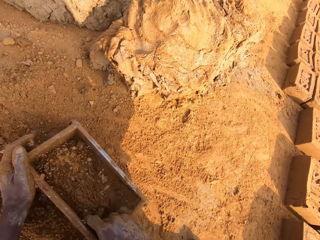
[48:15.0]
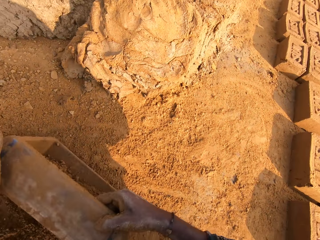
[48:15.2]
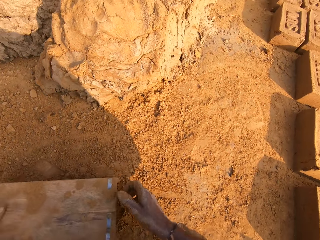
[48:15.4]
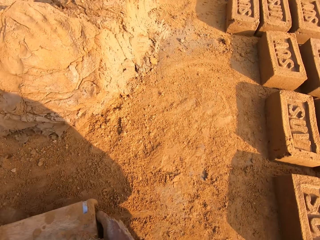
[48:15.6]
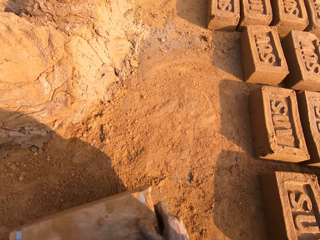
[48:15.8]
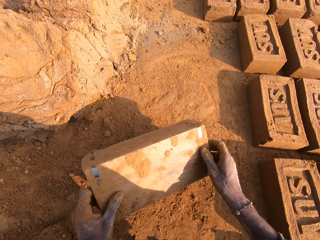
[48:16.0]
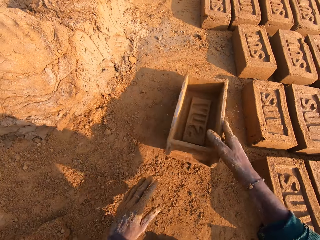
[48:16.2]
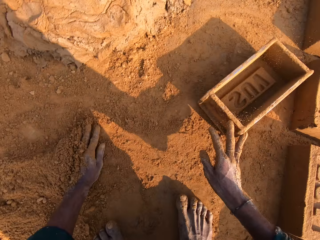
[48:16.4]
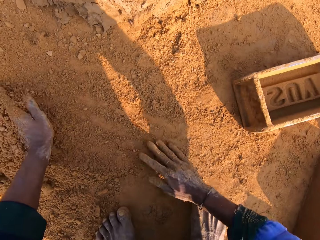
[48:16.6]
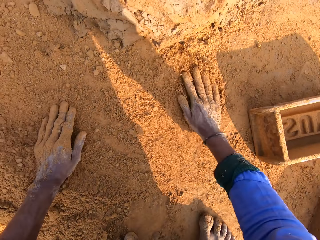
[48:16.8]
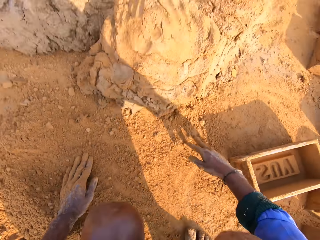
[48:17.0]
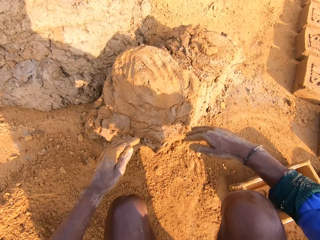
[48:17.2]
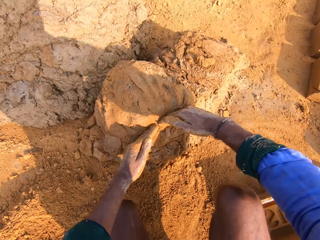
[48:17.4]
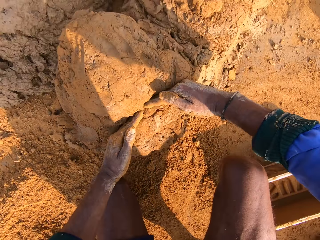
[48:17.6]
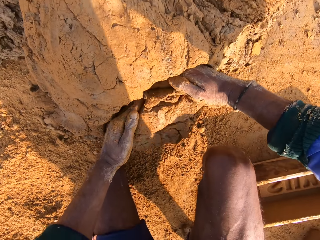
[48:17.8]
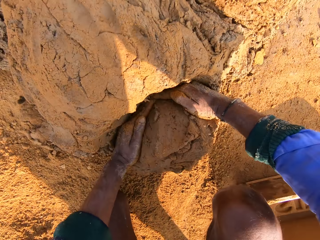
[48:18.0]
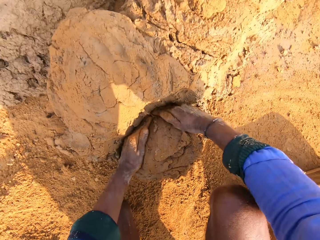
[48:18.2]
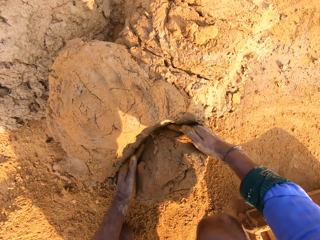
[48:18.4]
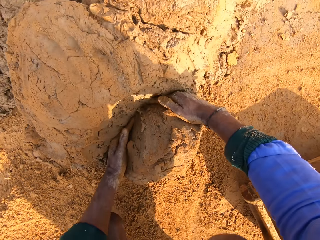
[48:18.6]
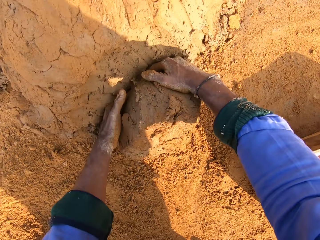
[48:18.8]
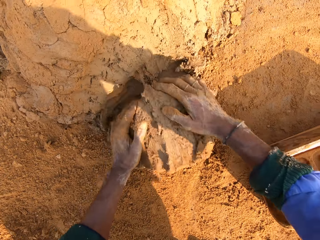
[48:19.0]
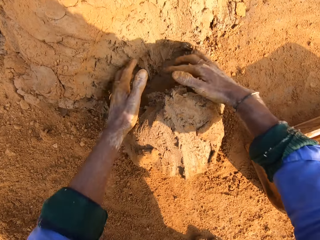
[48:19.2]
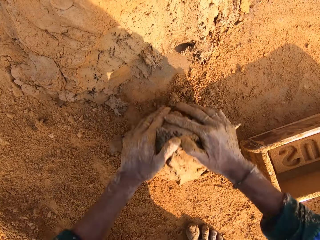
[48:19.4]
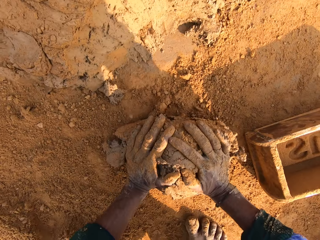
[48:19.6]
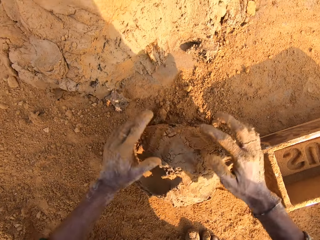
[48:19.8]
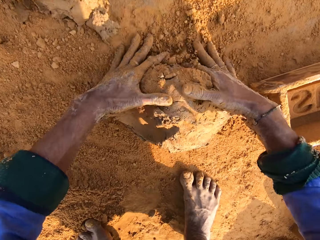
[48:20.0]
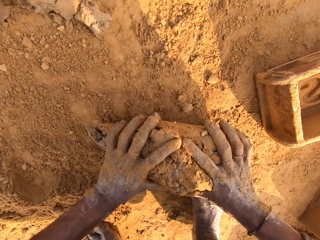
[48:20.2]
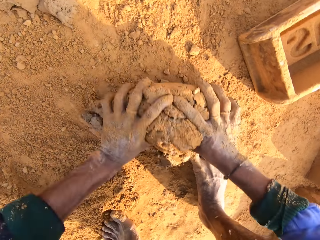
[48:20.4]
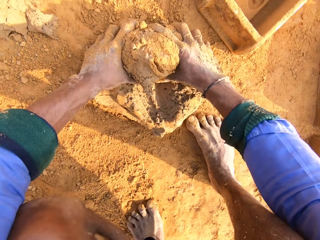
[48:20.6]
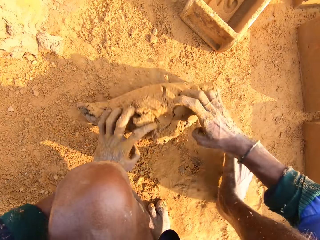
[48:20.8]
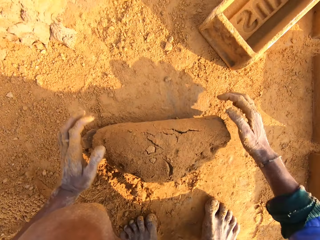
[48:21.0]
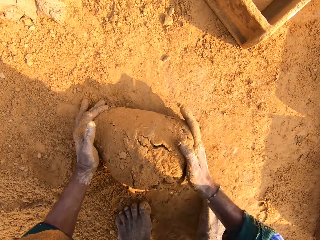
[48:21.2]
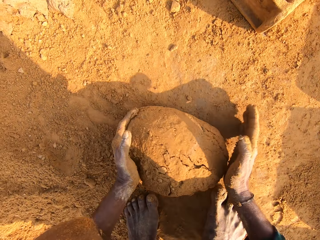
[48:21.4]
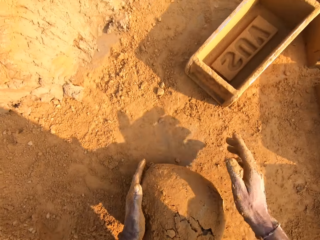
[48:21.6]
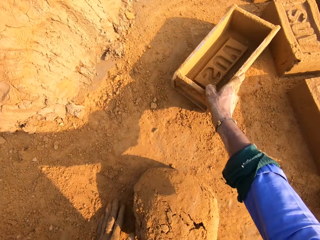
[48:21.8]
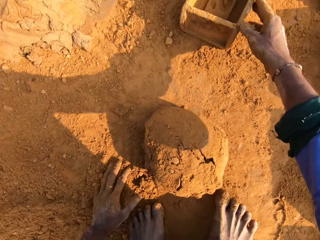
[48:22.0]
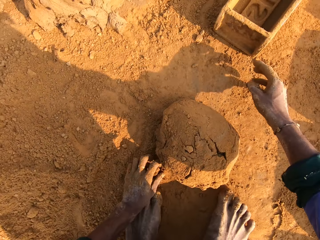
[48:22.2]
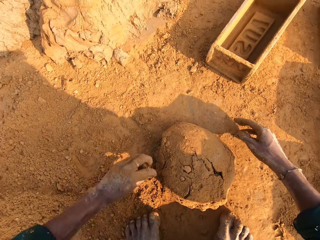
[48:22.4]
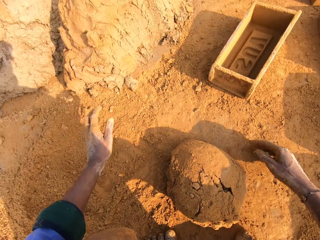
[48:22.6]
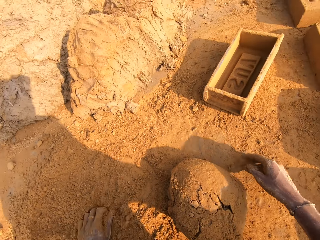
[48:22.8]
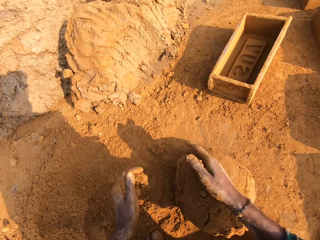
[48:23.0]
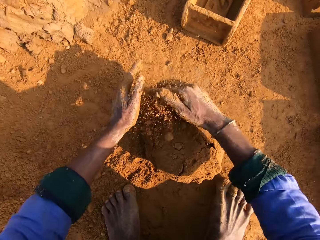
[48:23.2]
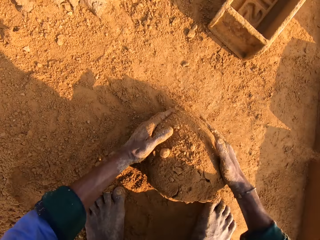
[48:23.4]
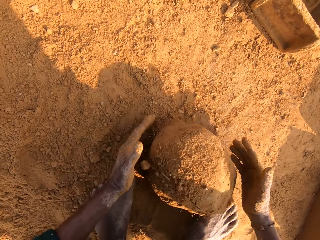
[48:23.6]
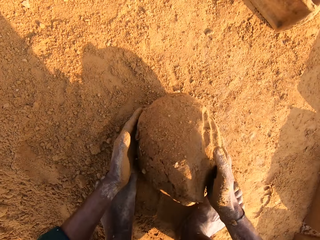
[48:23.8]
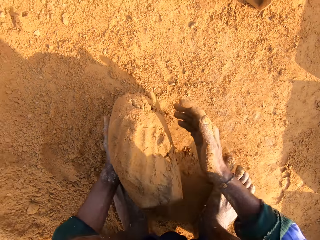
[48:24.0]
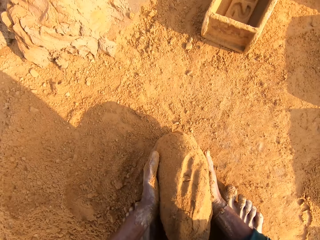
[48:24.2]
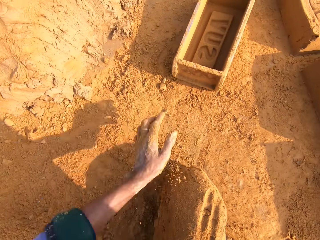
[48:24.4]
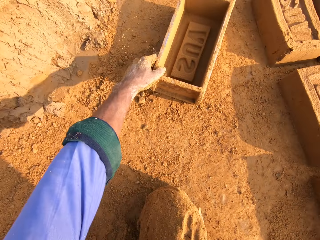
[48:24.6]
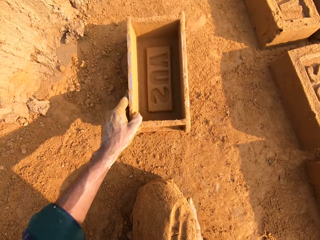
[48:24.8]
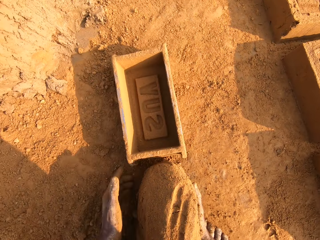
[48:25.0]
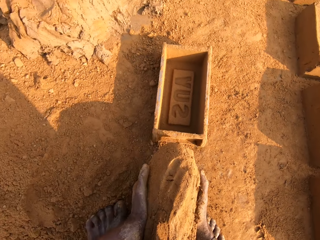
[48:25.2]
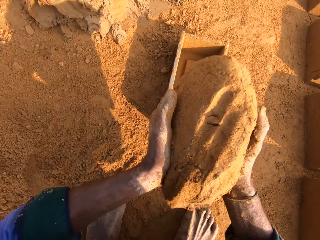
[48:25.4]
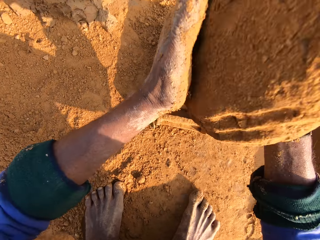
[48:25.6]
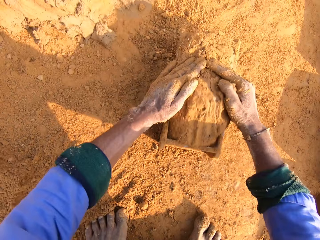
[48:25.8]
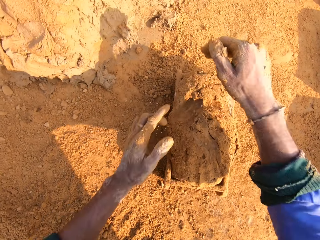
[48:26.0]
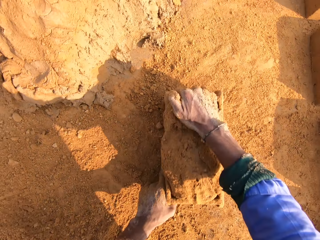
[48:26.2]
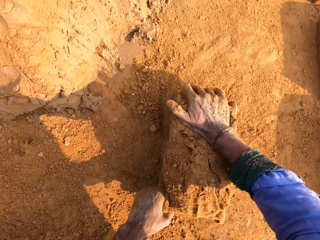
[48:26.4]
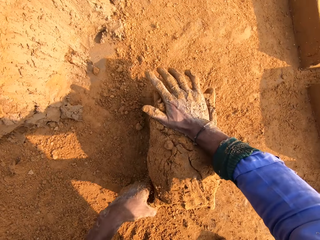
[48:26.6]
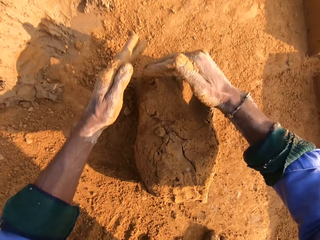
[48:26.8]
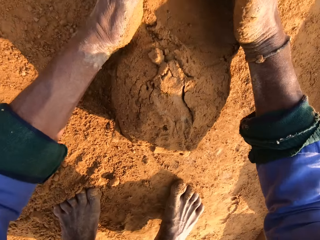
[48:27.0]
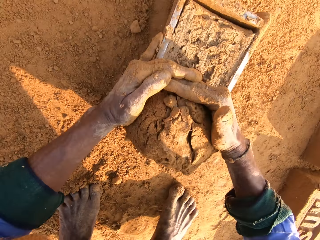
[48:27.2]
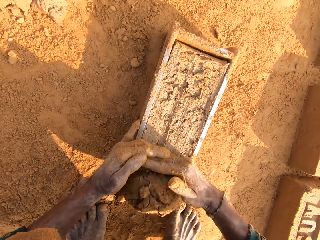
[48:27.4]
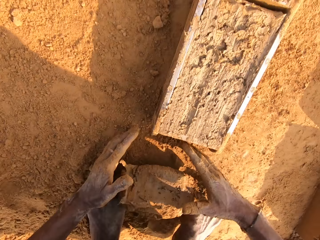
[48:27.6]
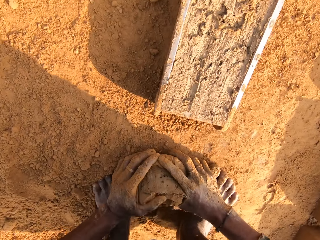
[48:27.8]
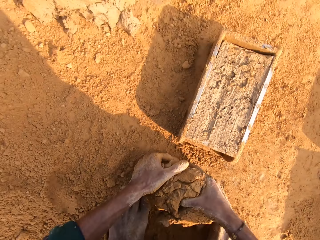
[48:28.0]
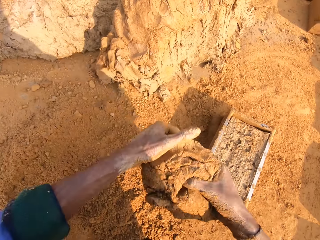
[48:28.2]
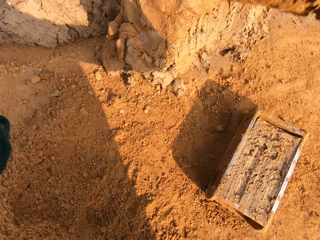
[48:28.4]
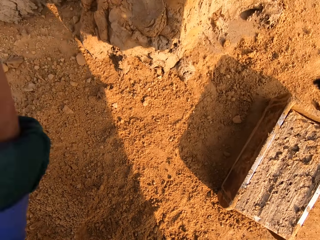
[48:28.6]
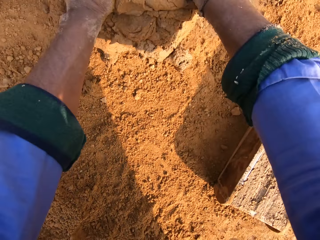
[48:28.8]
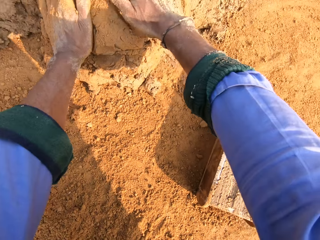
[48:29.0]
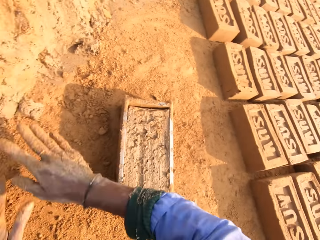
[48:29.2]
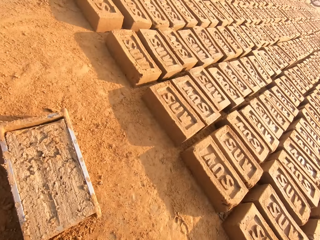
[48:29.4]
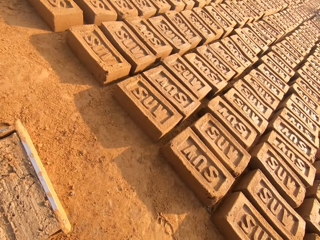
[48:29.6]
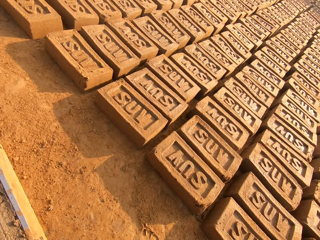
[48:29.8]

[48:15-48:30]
The camera wearer puts soil in the brick molder or mould. They pour the soil in the brick molder. They throw the brick mould on the ground. They touch the soil. They cut a piece of mud. They roll the mud. They mold the mud. They push the brick mould. They pick the mud. They throw the mud. They pick the soil. They pick the mud. They pick the brick mould. They pull the brick molder. They put the mud in the brick molder. They press the mud. They cut a piece of mud in the brick molder. They pick the mud. They throw the mud. They place the mud on the other mud.

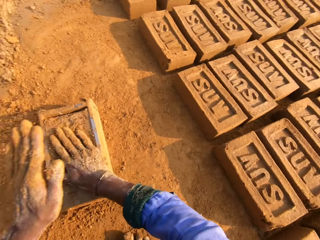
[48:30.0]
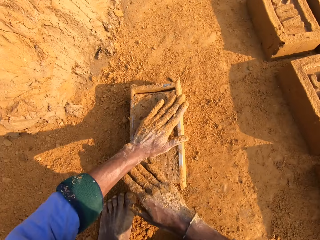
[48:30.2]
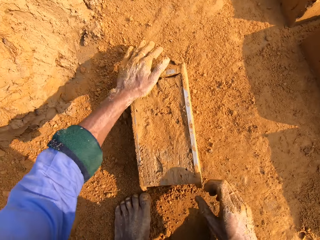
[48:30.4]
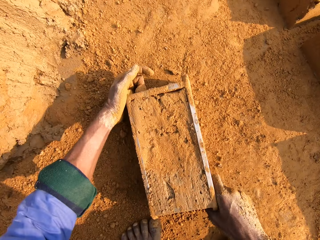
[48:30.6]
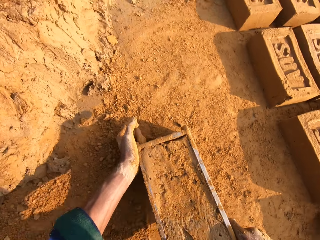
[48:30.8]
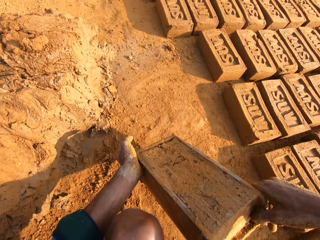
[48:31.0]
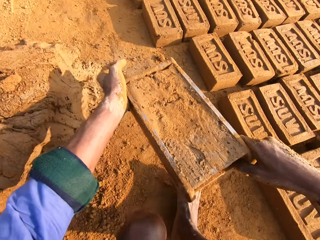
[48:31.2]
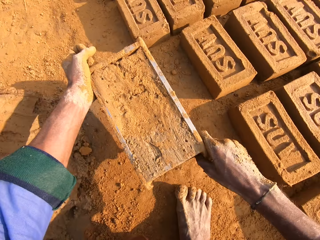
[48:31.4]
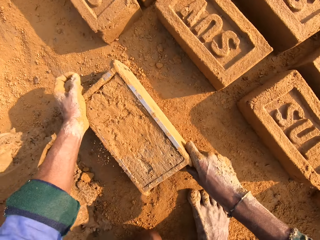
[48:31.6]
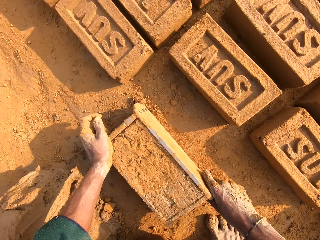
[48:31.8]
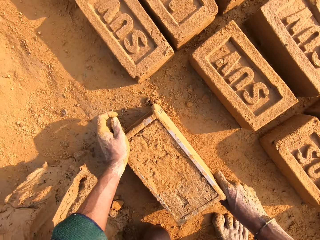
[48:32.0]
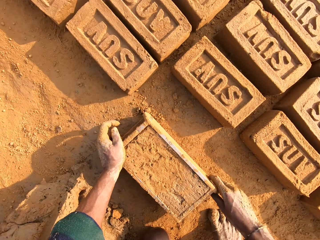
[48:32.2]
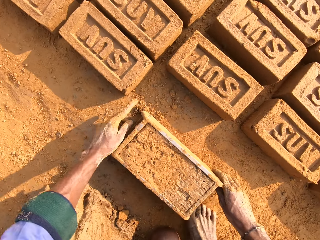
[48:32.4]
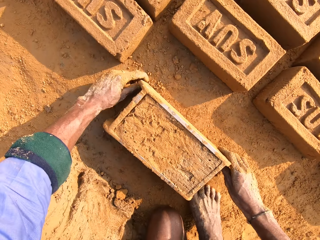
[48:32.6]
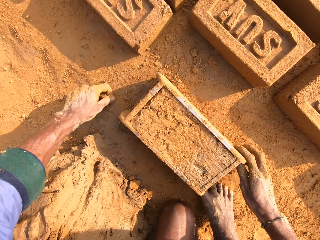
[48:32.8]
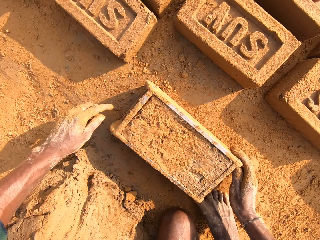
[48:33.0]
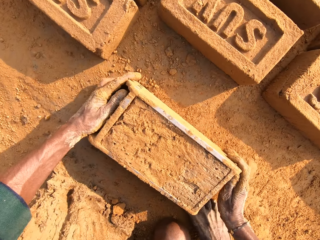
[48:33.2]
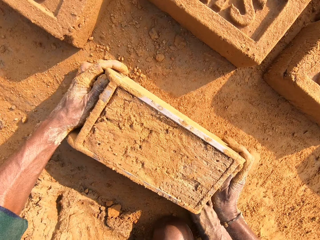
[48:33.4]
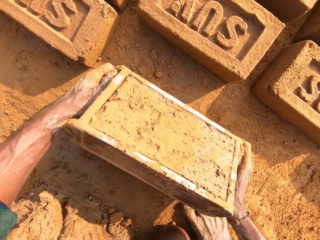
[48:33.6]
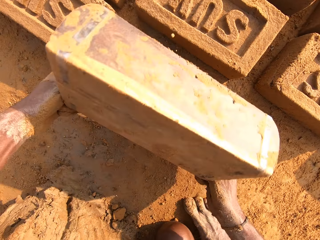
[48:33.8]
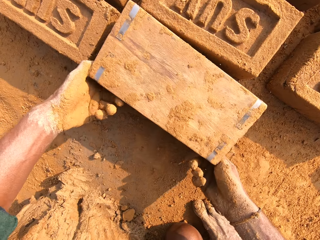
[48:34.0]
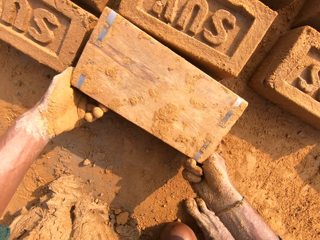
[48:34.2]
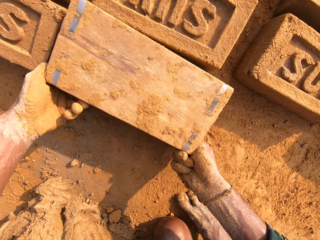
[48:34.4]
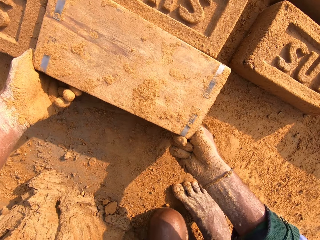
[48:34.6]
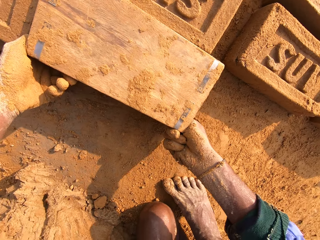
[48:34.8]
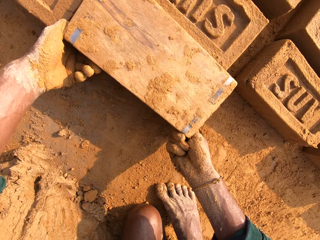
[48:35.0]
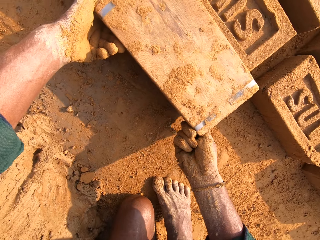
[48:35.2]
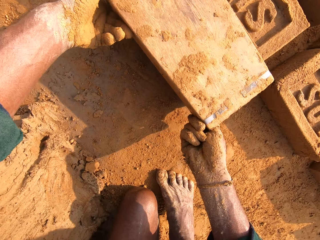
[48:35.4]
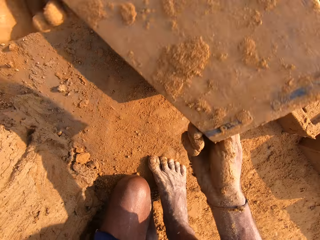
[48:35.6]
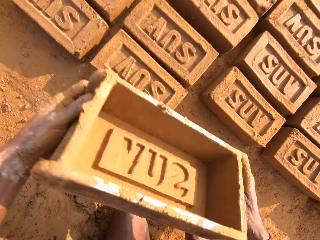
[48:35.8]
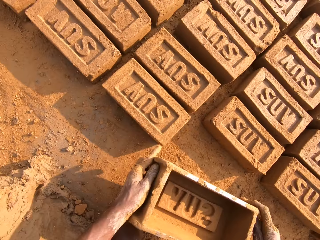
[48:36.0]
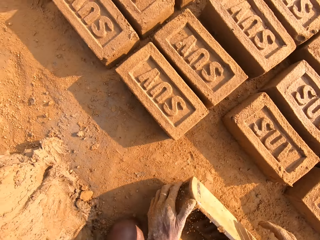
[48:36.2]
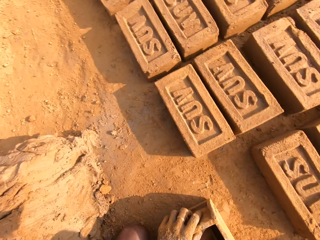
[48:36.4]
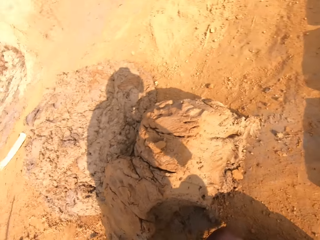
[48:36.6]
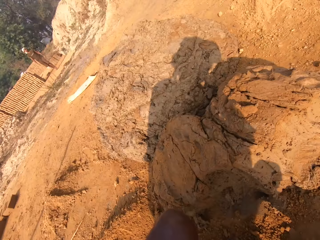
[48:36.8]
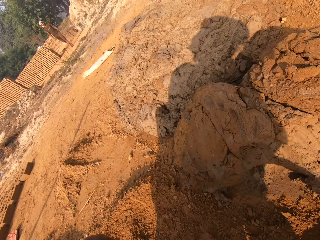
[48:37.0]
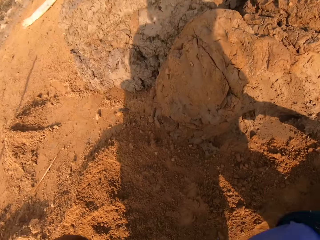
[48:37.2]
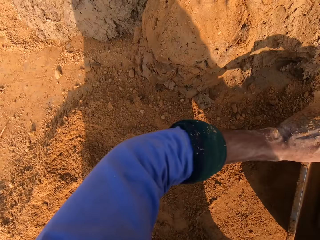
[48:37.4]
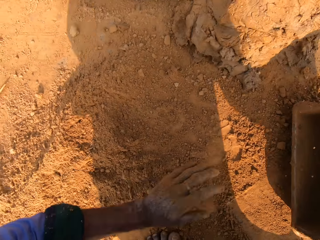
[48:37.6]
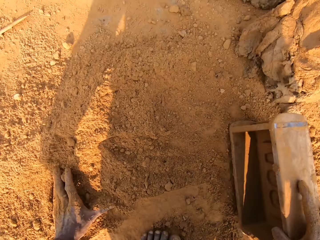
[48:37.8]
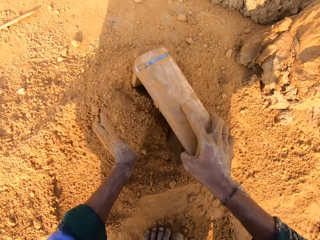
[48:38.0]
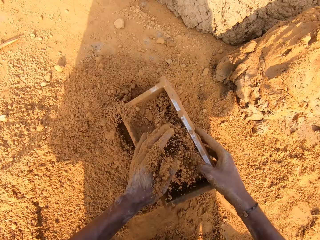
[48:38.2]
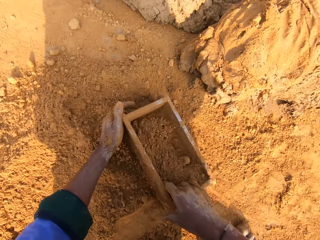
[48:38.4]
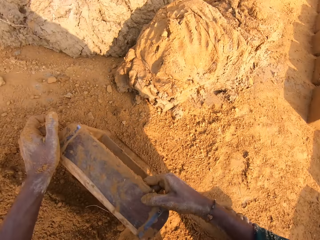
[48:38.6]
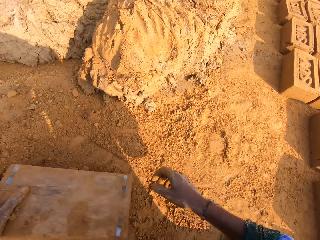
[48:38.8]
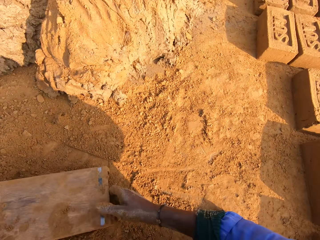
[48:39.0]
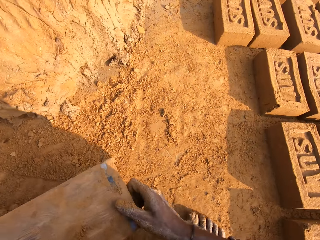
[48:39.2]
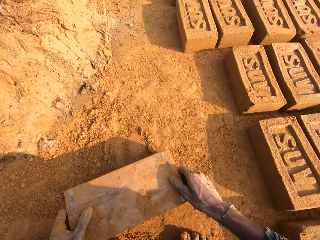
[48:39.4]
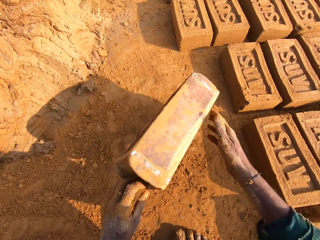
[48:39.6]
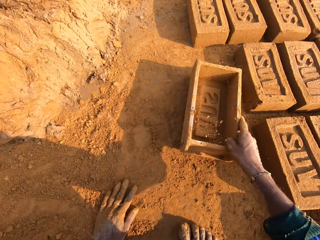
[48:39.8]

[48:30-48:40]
The camera wearer picks the brick molder or mould with mud. They put the brick mould on the ground. They place the brick on the ground. They remove the mud brick. They put the brick mould on the ground. They put soil in the brick molder. They pour the soil down.
